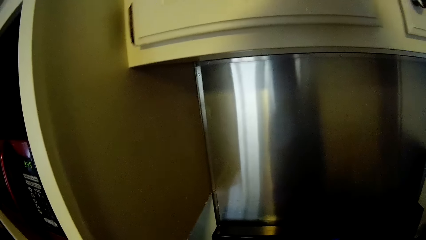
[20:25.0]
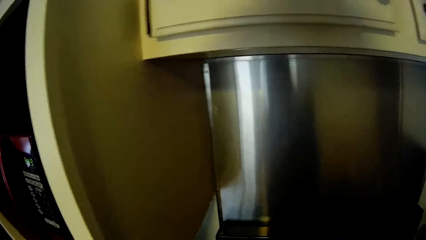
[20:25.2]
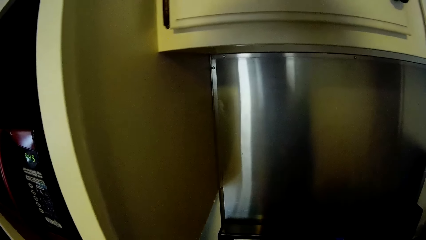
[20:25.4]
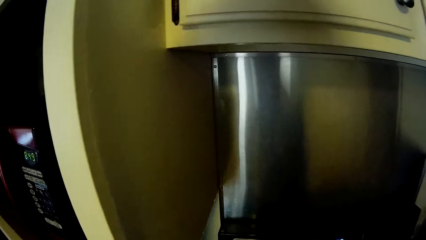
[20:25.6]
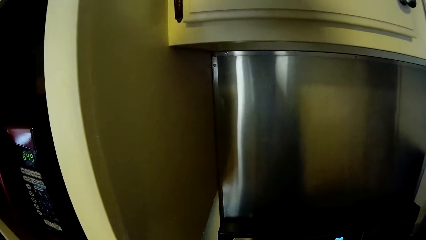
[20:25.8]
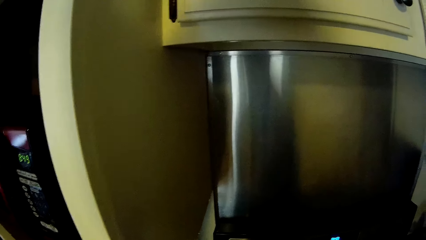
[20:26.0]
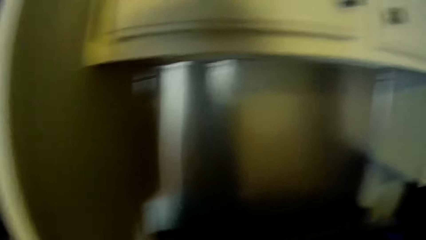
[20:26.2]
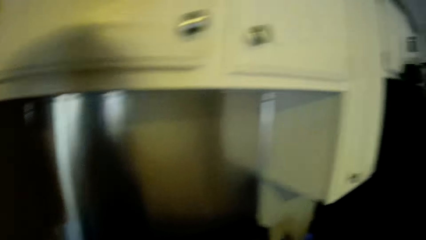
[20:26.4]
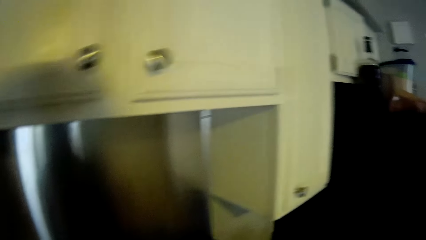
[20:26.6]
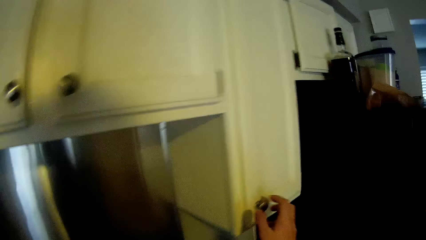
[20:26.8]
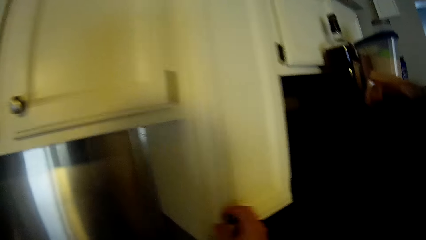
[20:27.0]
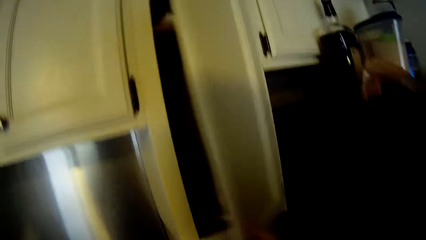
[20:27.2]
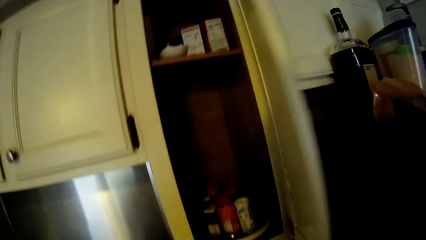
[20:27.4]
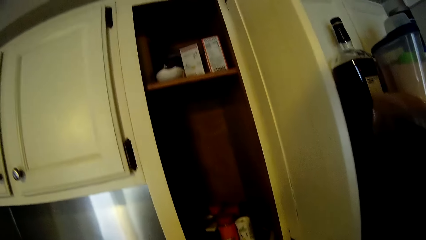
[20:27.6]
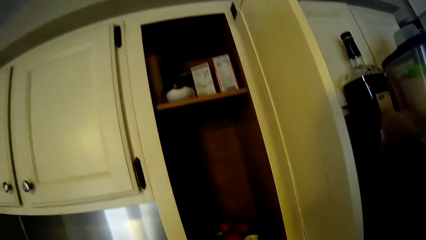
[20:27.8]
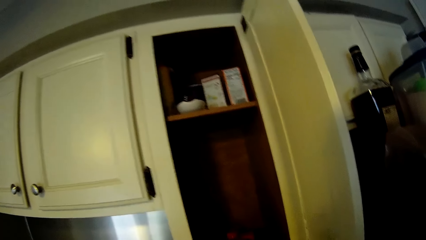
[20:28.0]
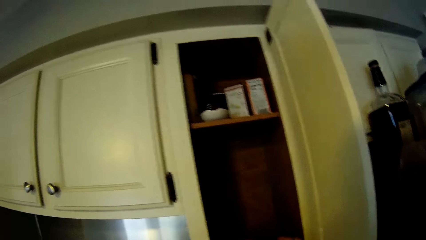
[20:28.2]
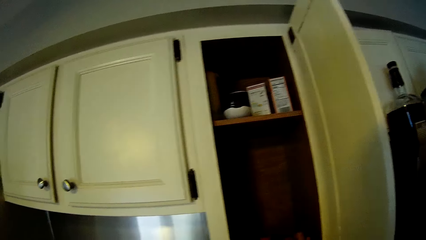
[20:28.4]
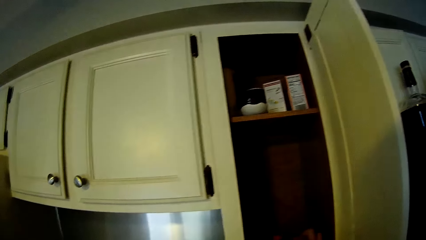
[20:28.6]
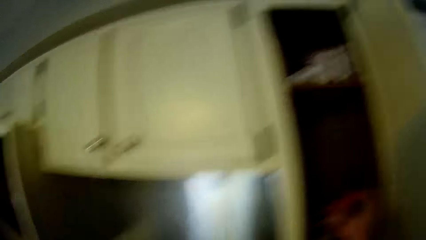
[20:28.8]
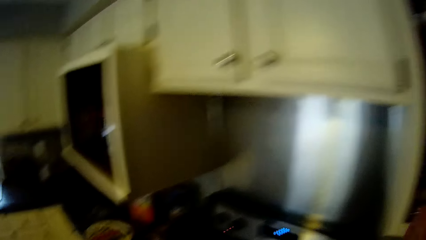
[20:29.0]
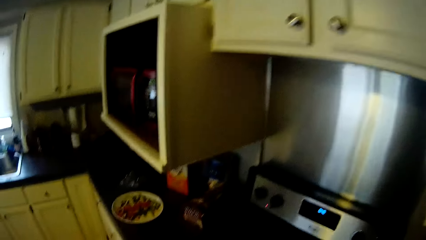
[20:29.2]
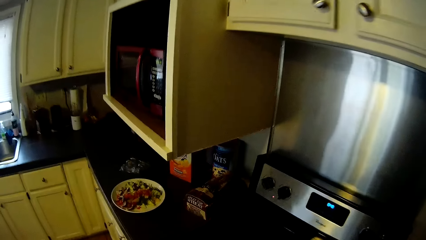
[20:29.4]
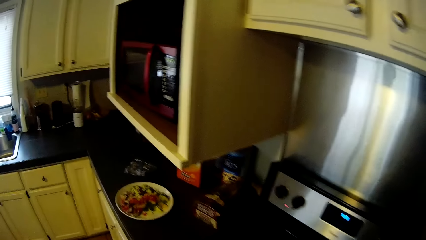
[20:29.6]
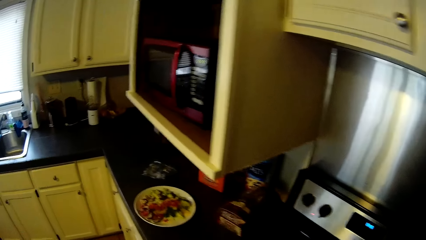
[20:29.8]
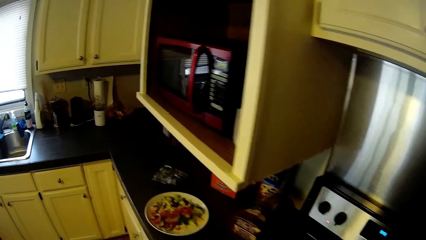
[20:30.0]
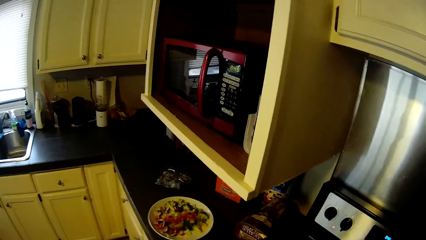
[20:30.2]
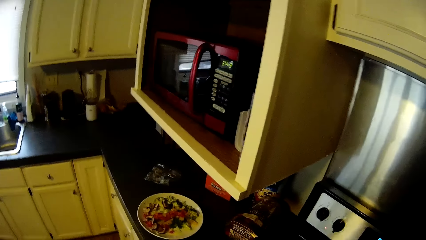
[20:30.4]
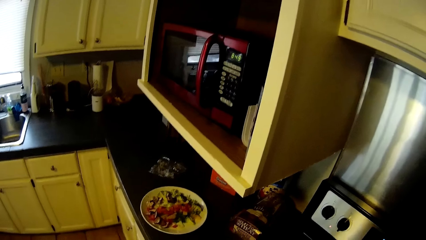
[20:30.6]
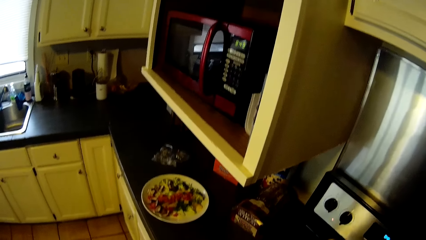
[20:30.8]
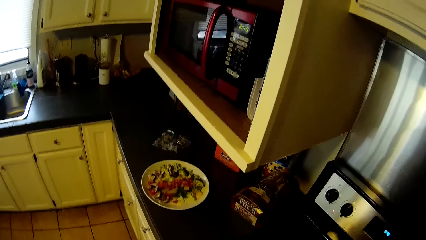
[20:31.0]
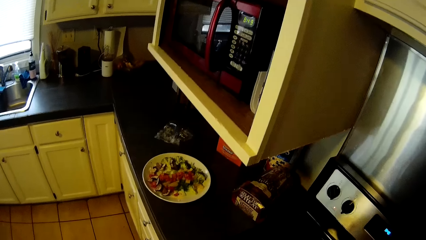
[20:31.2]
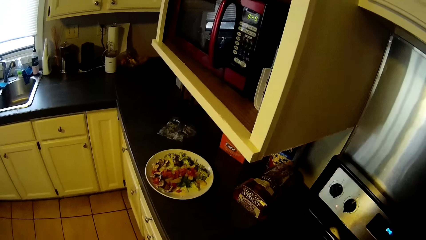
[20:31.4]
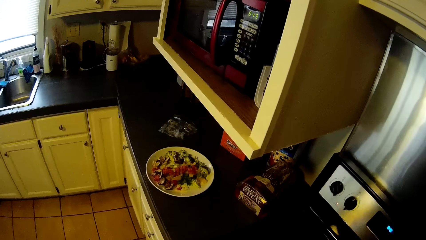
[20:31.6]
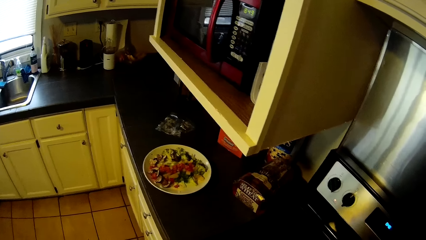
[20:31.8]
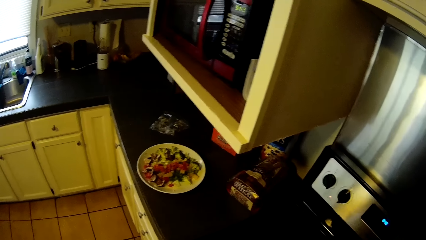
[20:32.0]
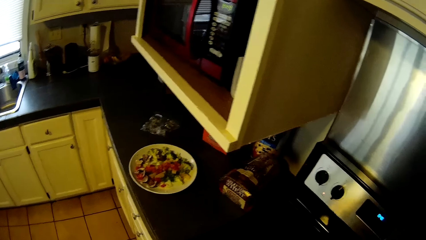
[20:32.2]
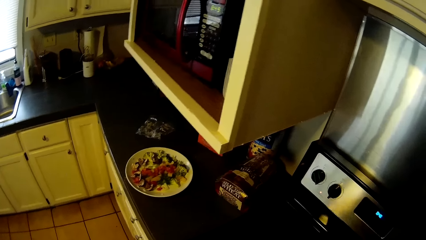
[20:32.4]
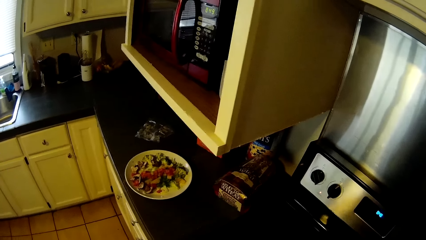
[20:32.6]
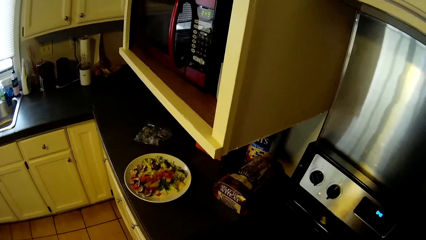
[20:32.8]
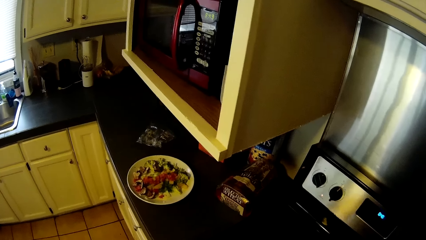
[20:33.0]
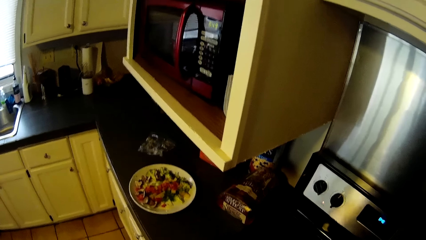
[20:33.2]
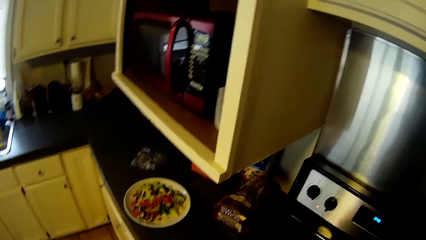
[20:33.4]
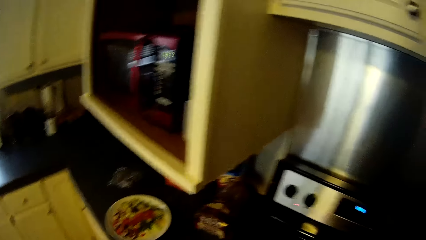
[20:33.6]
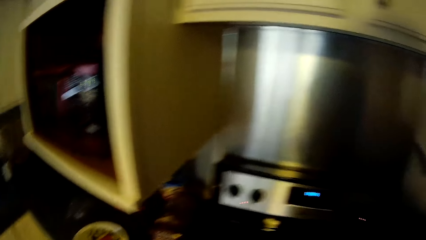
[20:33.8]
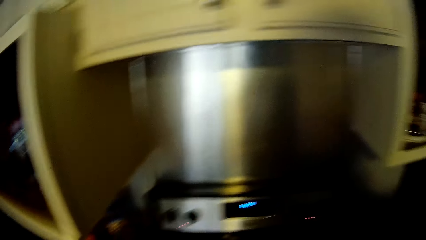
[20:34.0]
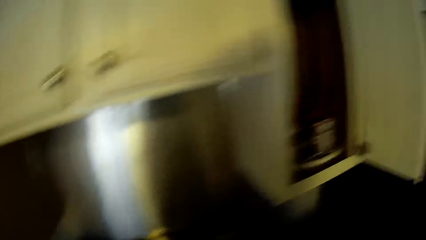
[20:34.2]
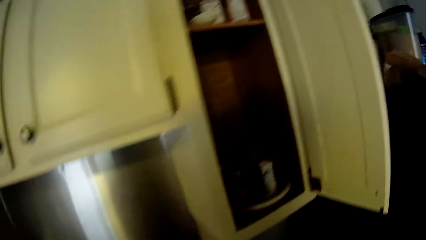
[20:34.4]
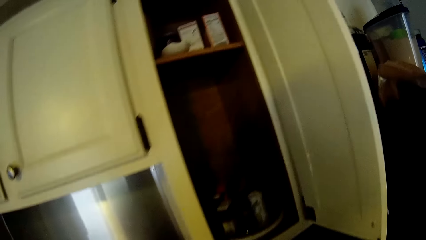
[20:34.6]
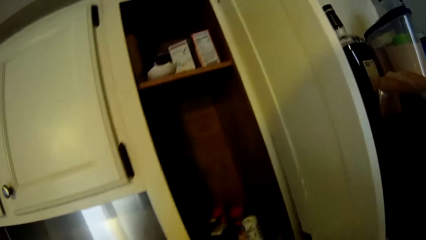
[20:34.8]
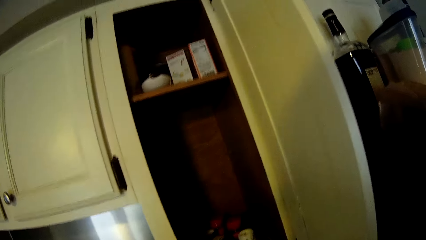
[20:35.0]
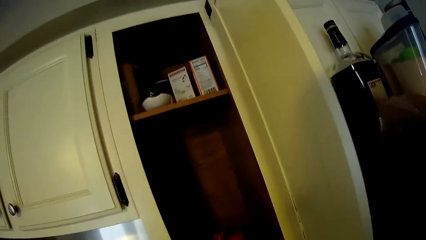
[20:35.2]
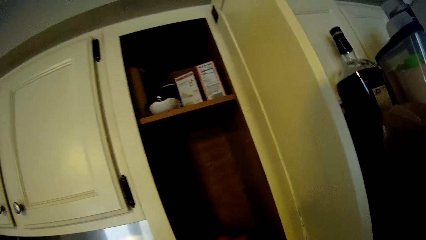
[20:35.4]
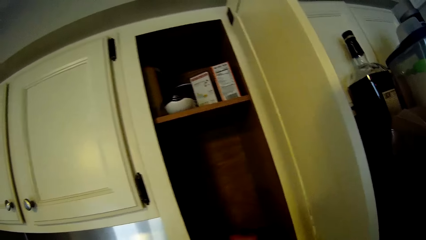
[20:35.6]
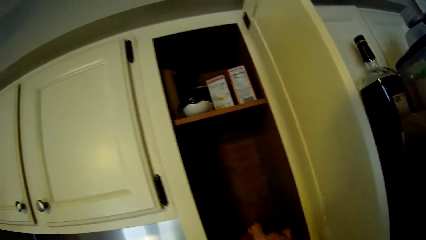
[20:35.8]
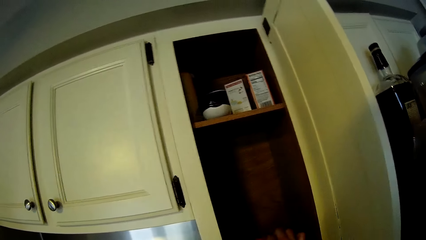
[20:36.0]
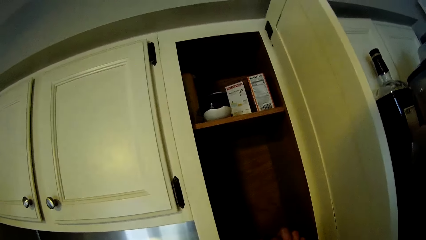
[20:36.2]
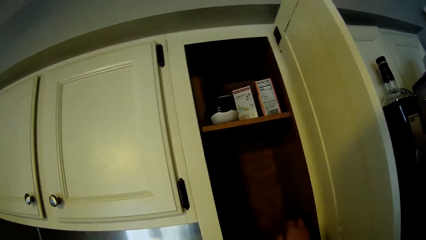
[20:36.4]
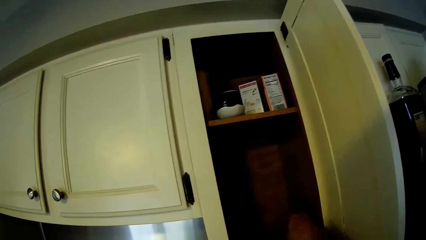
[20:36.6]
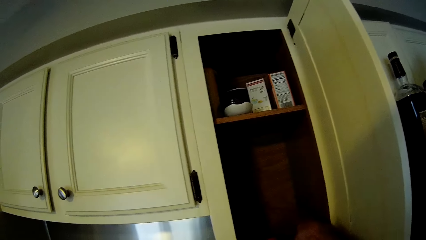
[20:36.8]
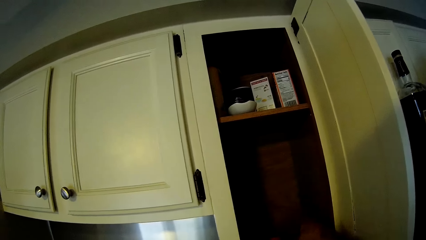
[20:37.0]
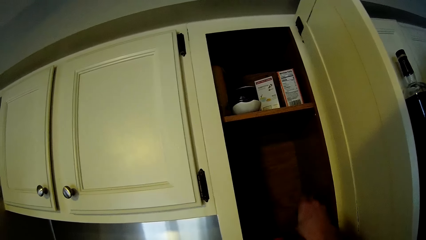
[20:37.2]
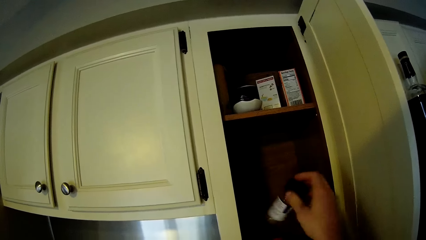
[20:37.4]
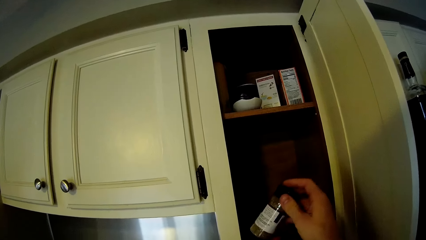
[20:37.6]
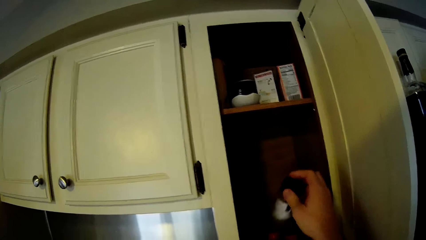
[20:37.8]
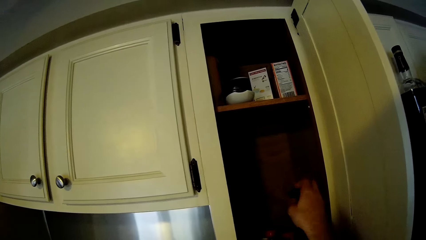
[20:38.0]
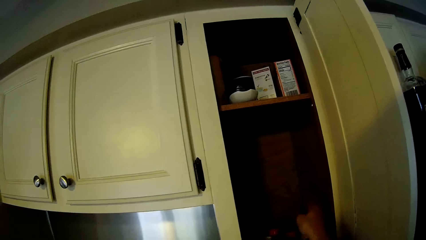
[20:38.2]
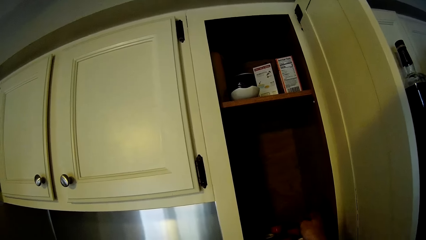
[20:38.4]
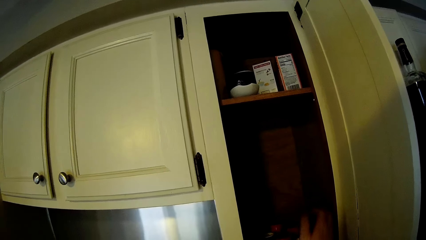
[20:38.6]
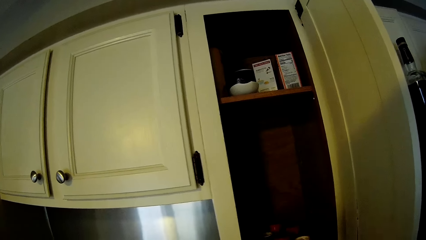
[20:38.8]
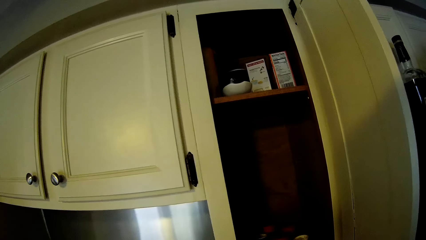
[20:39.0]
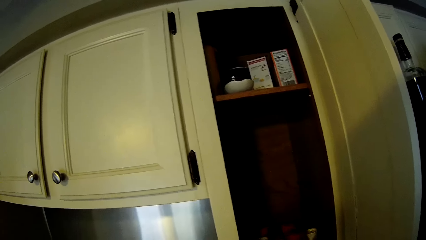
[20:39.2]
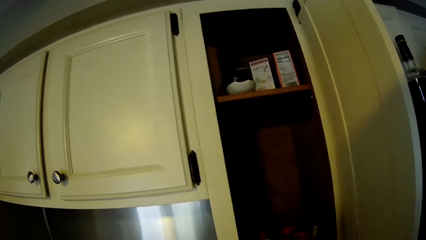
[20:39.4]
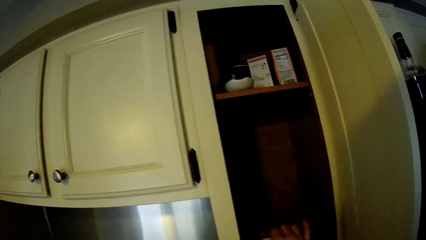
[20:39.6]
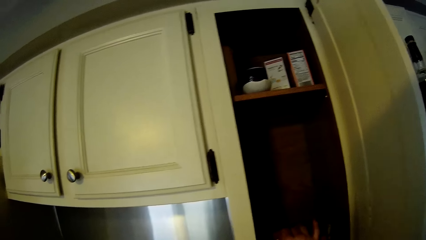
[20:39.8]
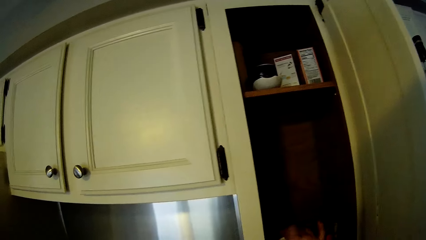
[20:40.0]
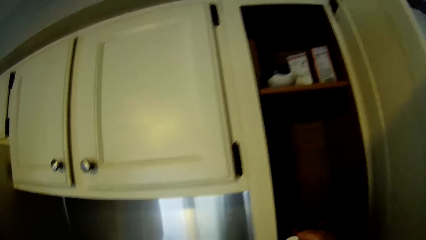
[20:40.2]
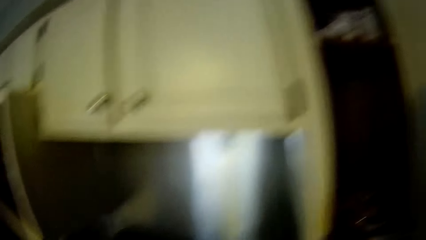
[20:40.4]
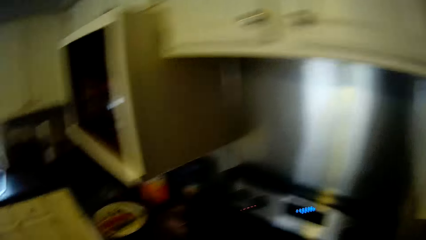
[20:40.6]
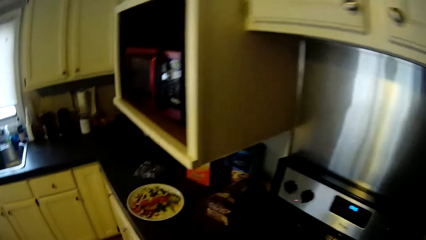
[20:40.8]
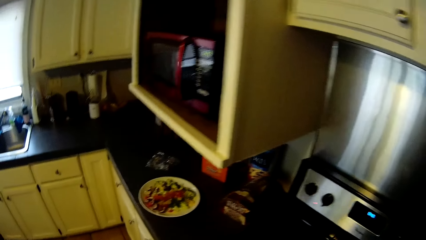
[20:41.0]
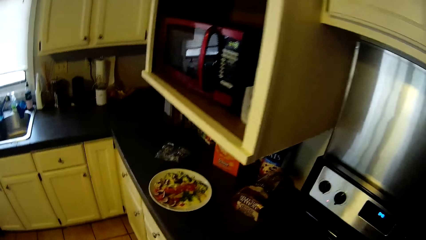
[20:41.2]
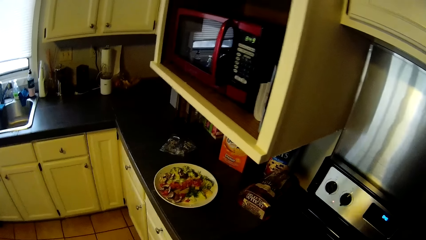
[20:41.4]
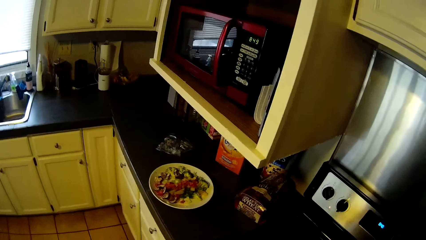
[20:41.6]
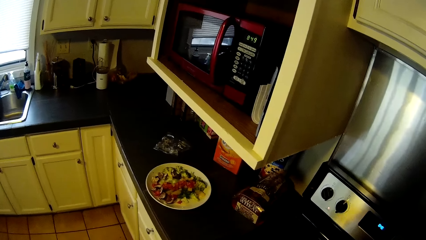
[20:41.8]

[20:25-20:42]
The camera wearer opens a cupboard with the right hand. They look around. They hold a bottle with the right hand.
